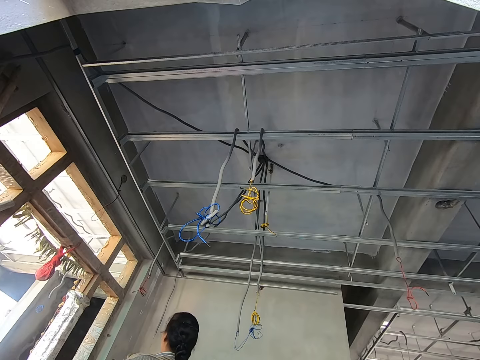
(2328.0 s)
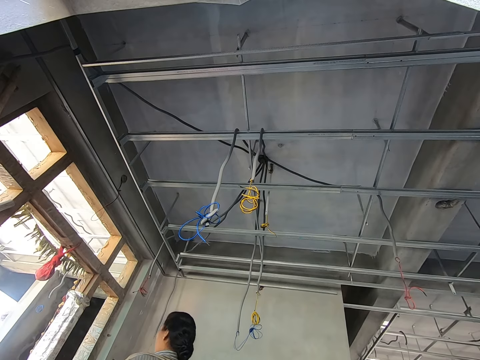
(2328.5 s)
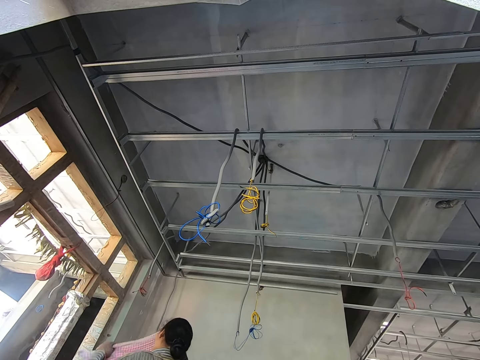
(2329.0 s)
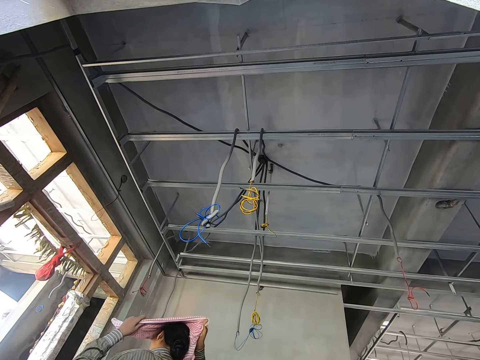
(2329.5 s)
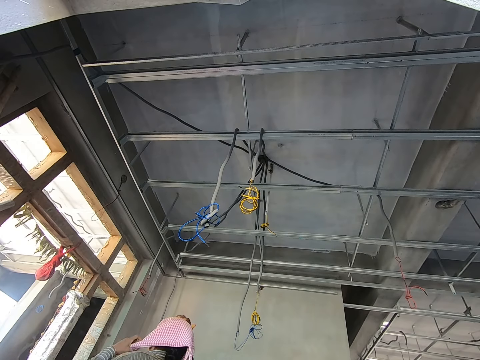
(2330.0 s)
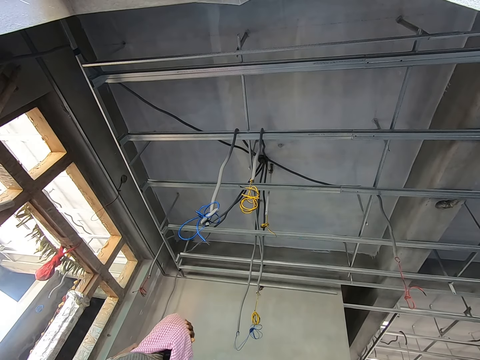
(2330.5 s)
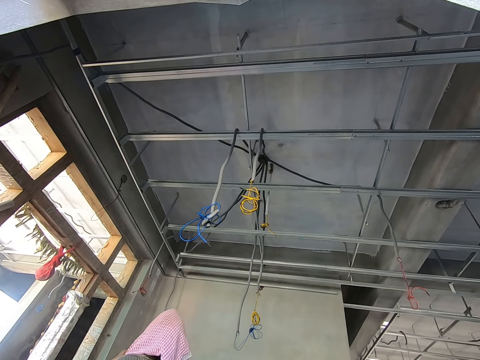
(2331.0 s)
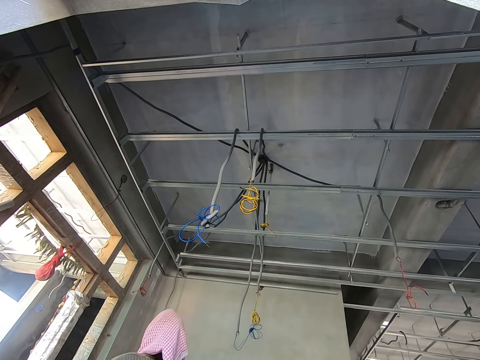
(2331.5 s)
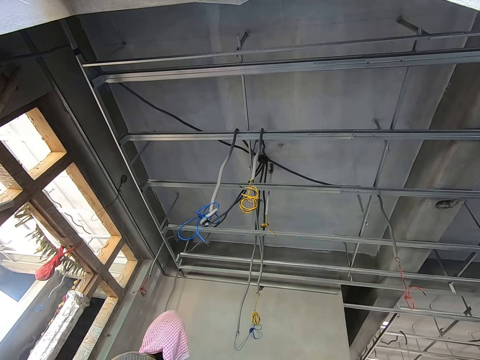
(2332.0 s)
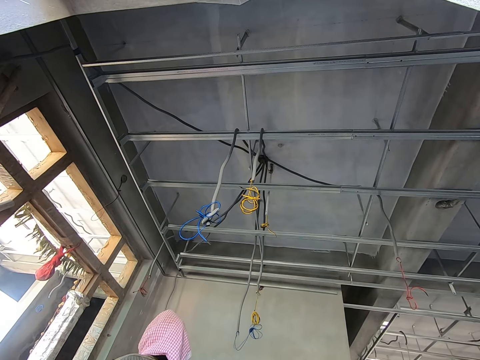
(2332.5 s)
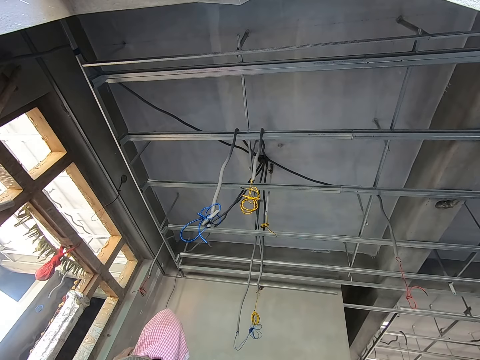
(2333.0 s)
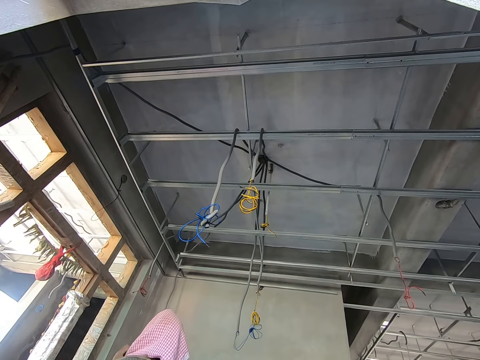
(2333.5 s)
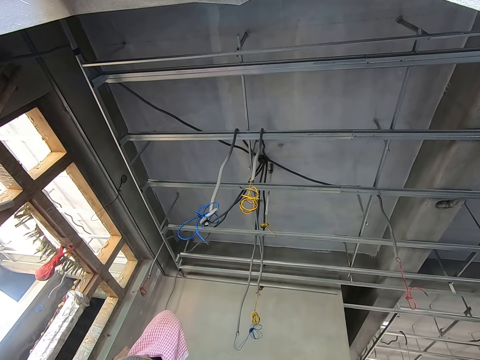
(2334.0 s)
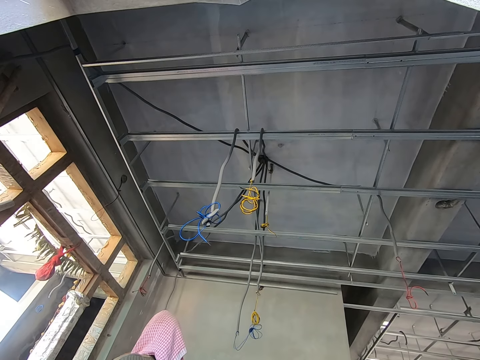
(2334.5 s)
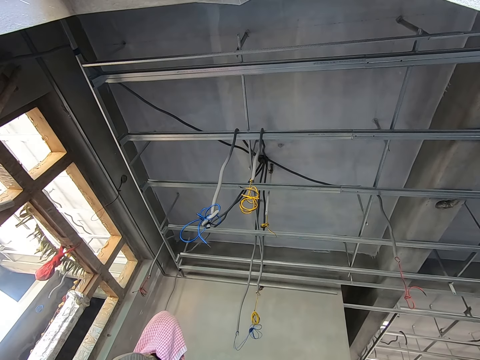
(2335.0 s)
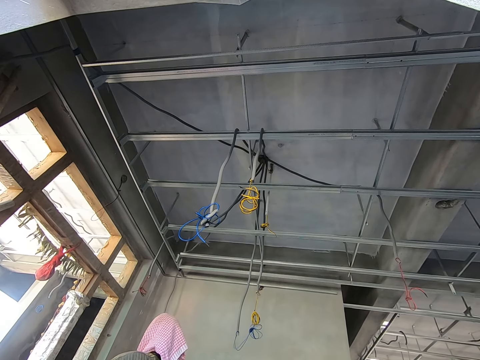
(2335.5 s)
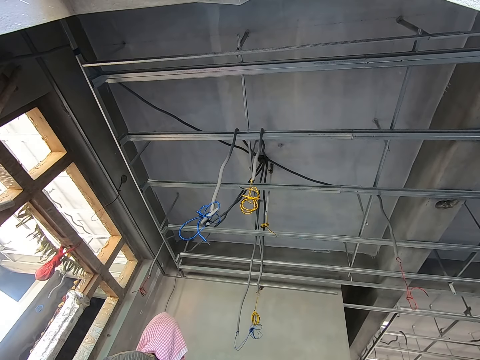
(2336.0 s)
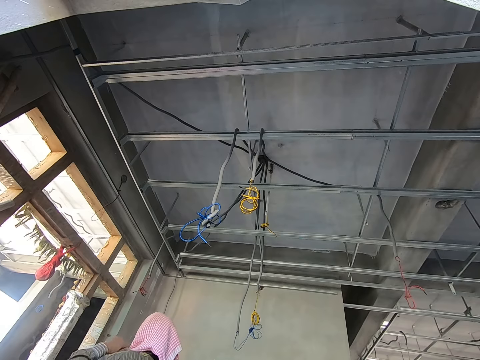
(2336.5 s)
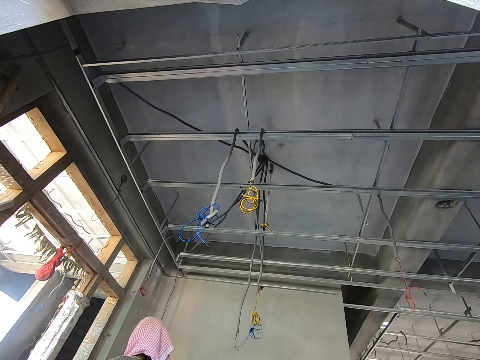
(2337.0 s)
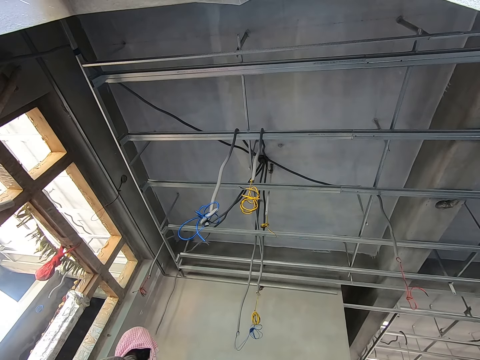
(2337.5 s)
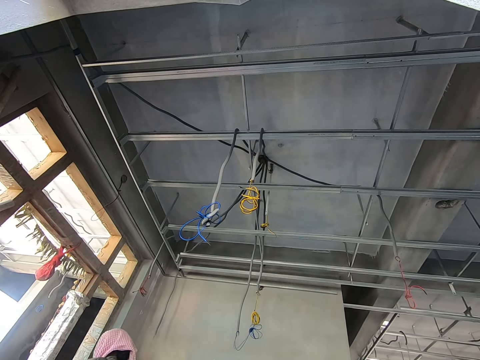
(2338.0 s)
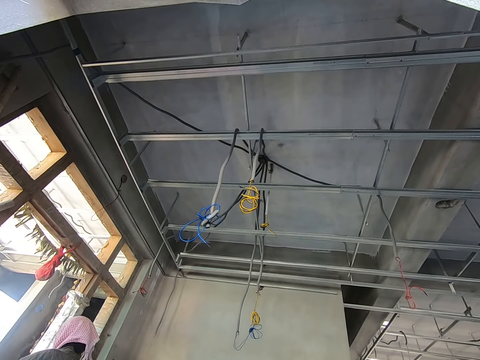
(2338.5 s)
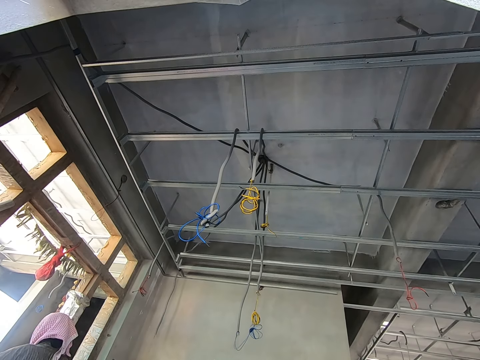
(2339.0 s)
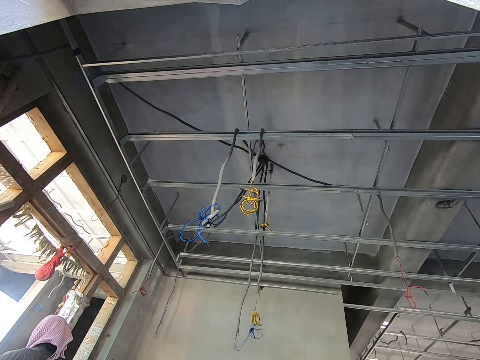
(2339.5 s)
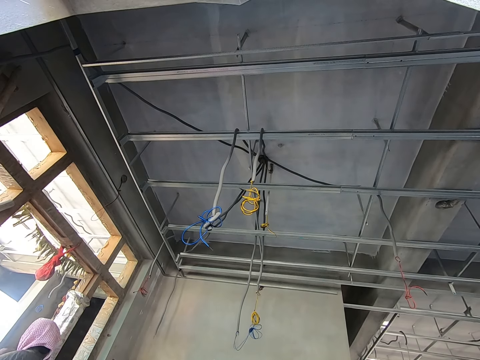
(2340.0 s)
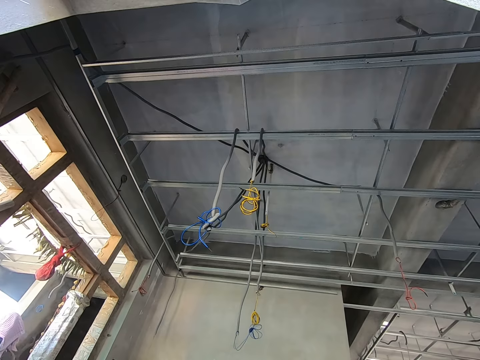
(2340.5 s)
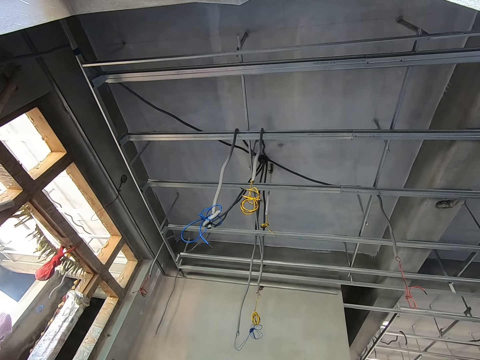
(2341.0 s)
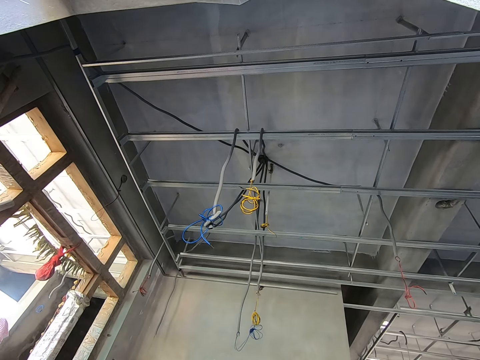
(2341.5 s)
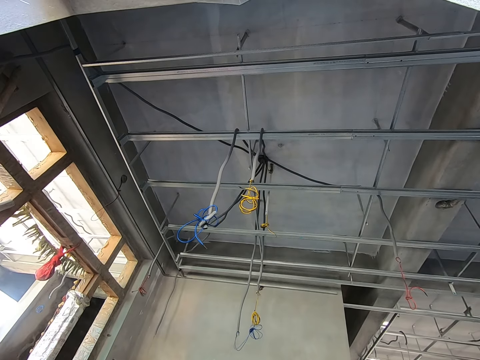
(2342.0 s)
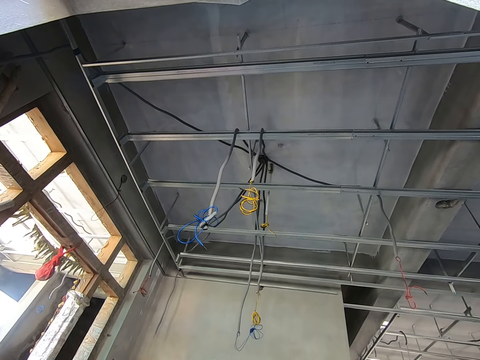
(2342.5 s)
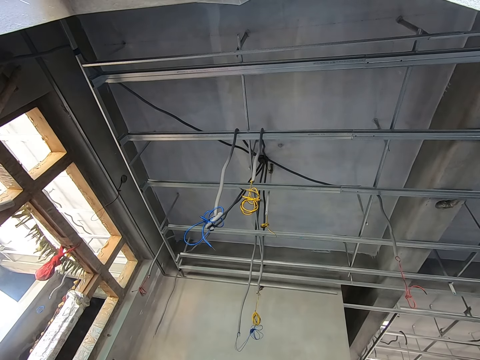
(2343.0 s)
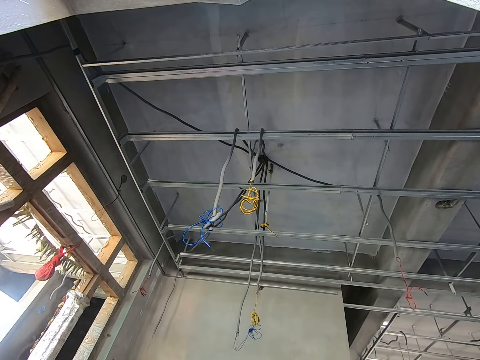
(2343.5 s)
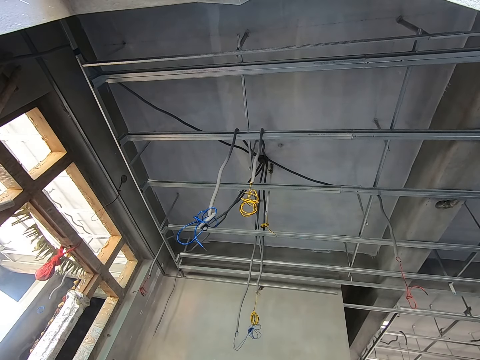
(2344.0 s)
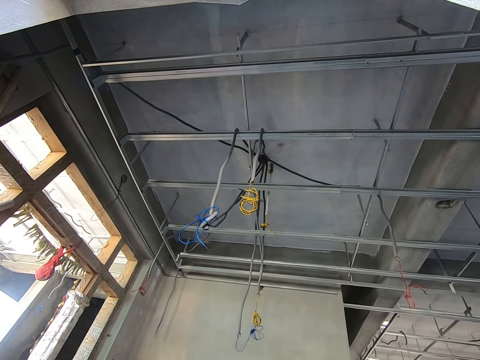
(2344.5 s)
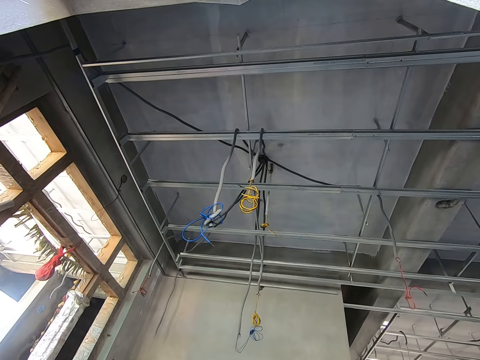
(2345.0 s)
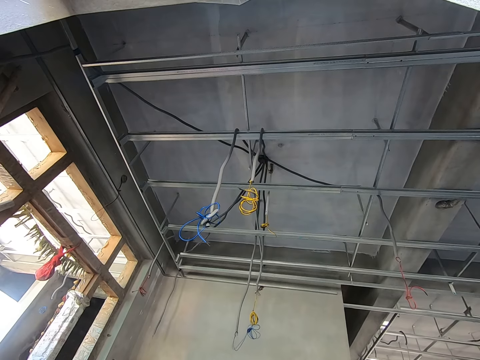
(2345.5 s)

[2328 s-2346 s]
A person ties a cloth on the head. The person walks out of the room.

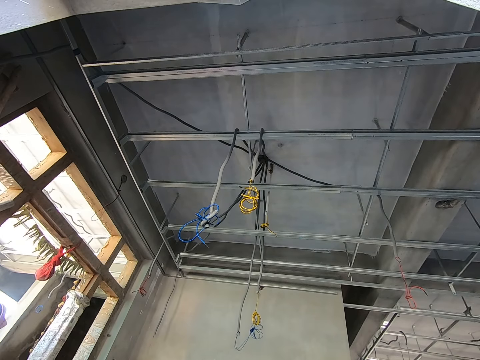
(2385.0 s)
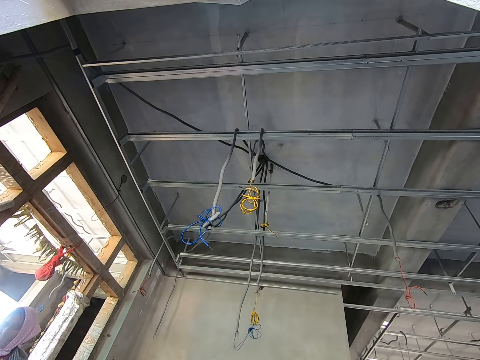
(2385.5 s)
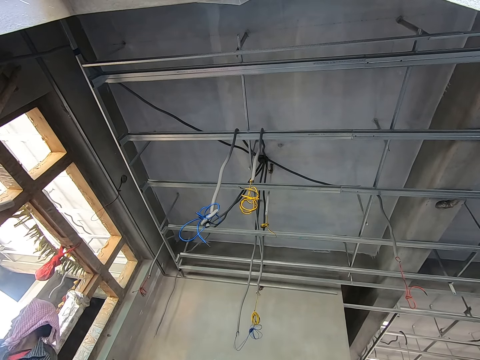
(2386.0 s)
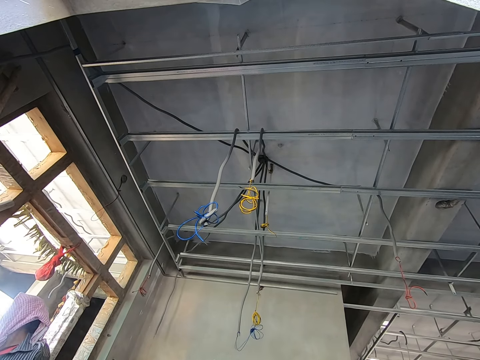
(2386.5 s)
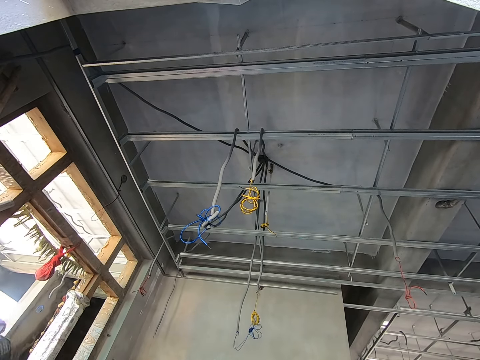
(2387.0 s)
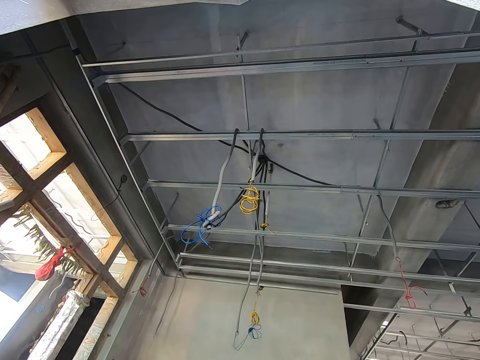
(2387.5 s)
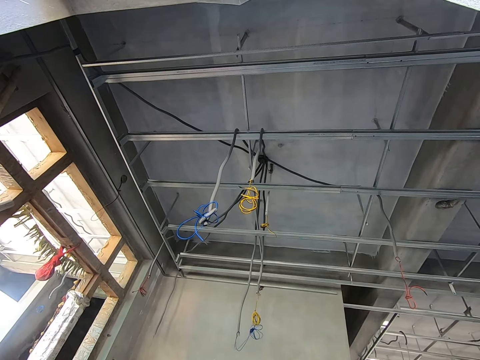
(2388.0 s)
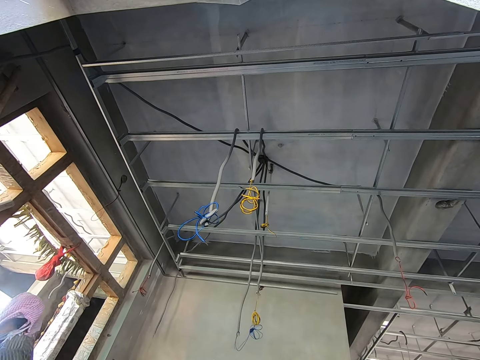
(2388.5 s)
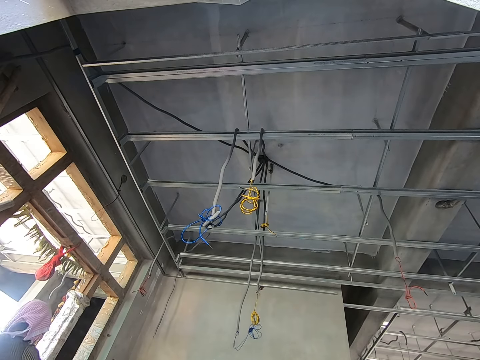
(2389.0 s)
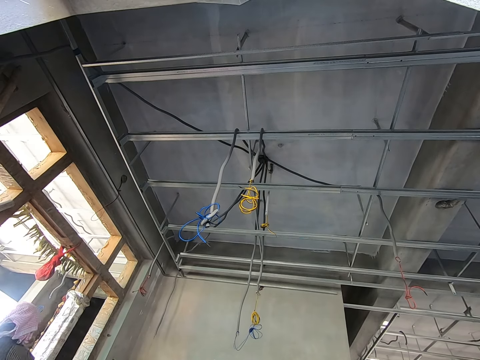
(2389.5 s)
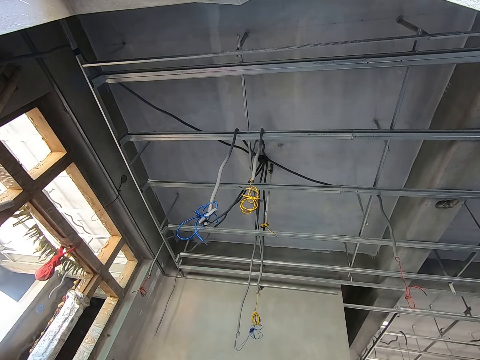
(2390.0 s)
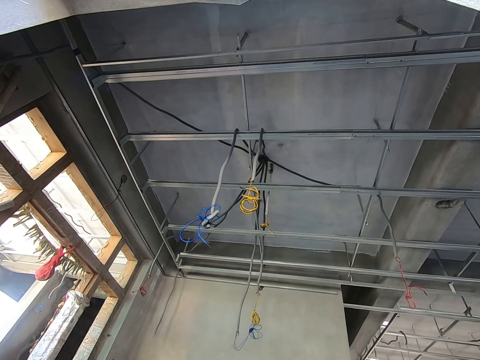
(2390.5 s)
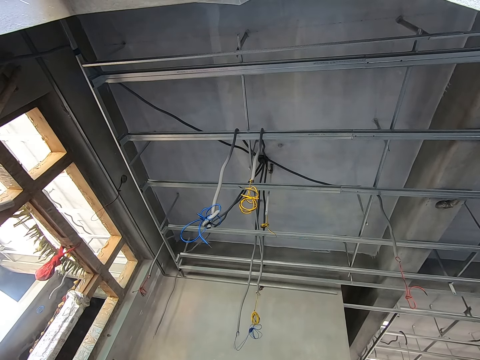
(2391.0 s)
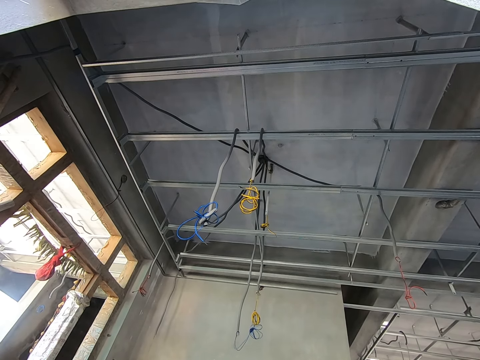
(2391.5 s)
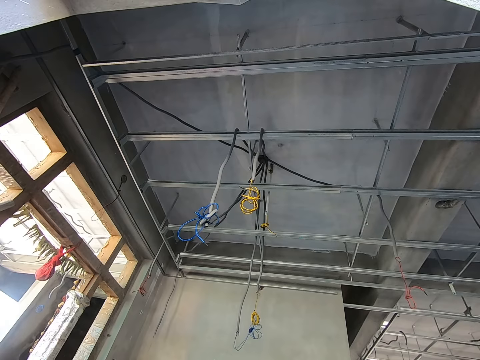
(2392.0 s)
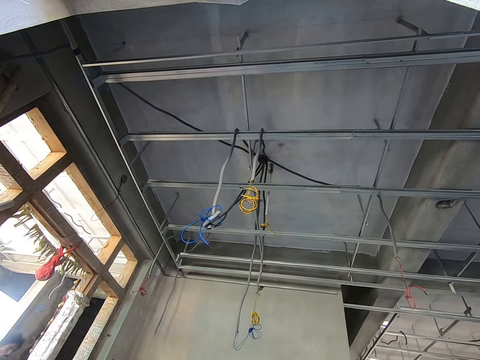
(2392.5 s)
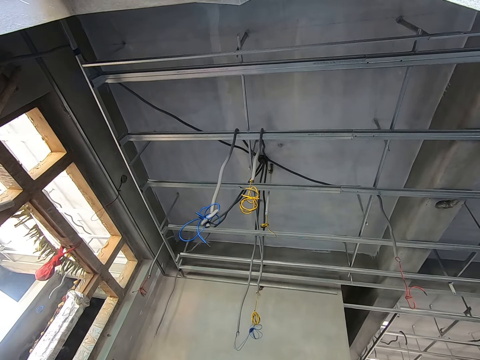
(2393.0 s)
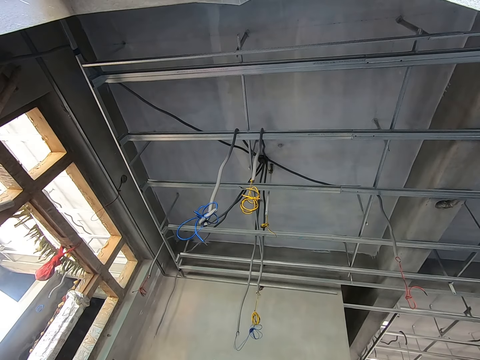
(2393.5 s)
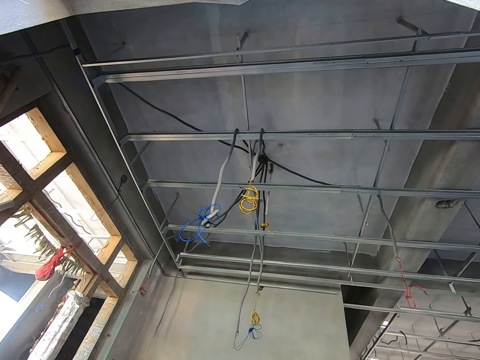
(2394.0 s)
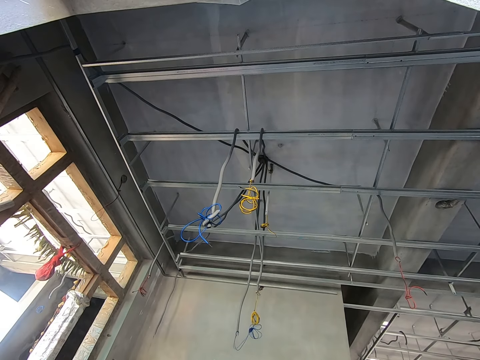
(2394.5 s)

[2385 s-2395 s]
A person walks in the room and walks out of the room.
